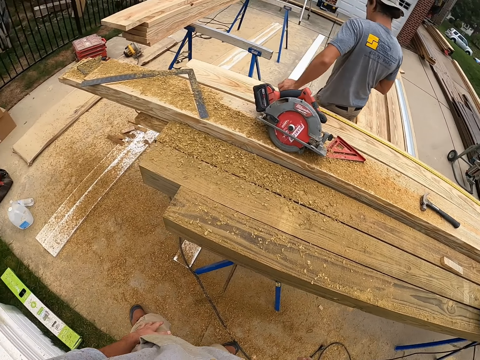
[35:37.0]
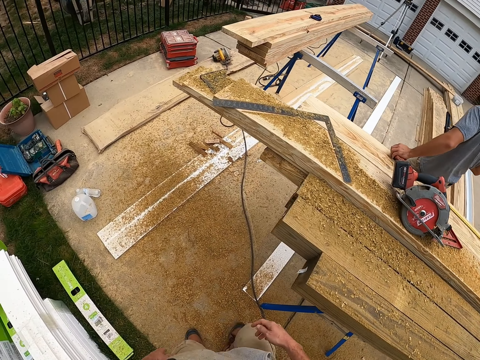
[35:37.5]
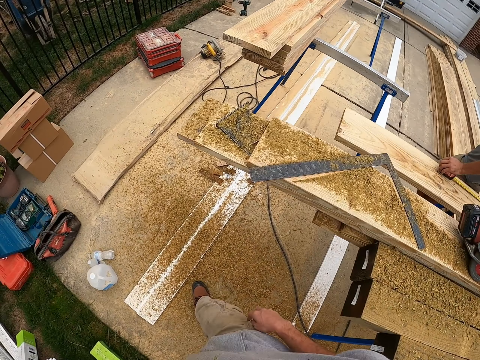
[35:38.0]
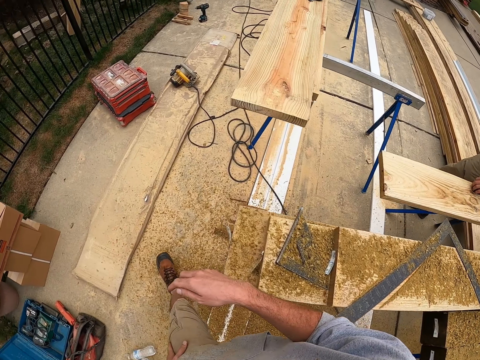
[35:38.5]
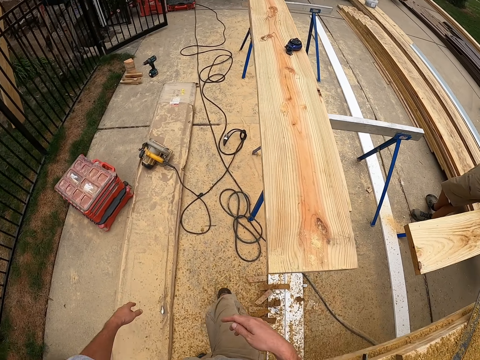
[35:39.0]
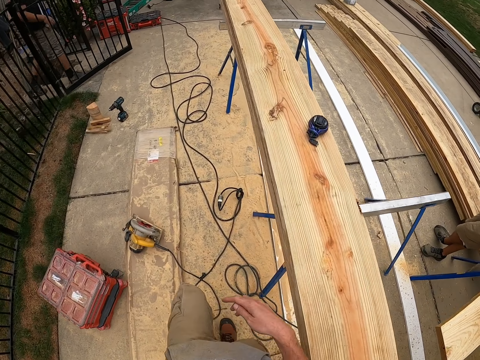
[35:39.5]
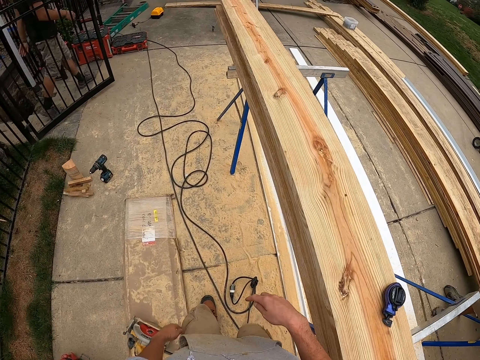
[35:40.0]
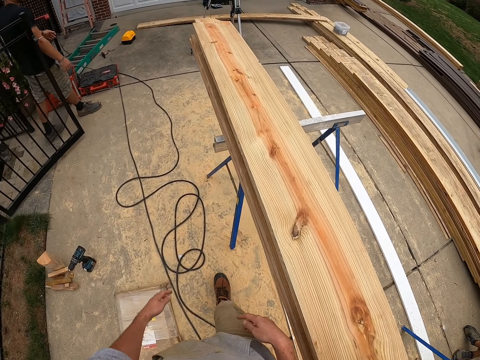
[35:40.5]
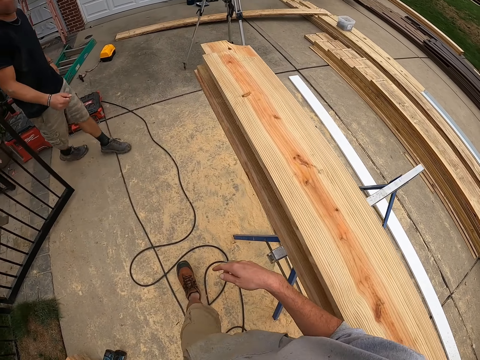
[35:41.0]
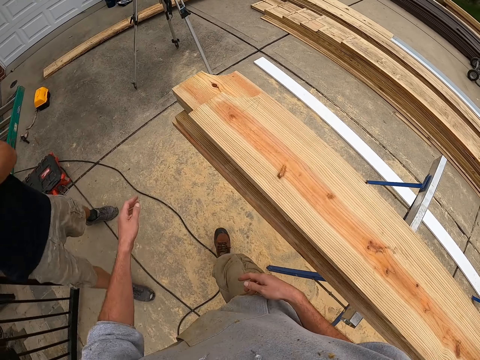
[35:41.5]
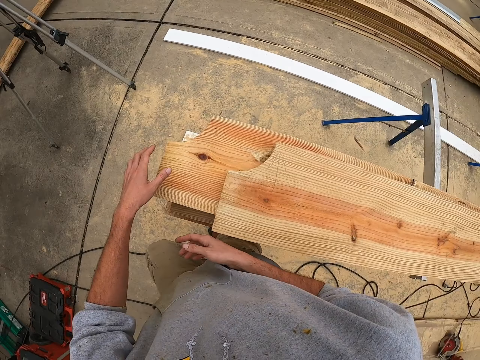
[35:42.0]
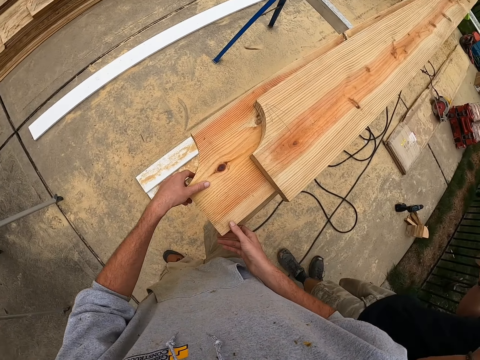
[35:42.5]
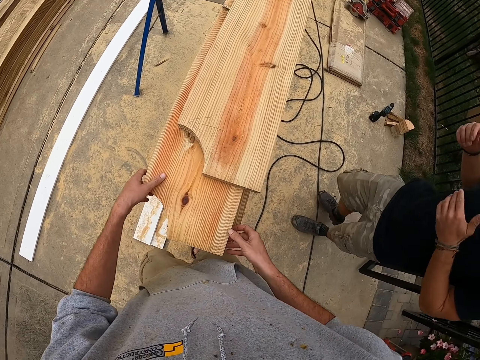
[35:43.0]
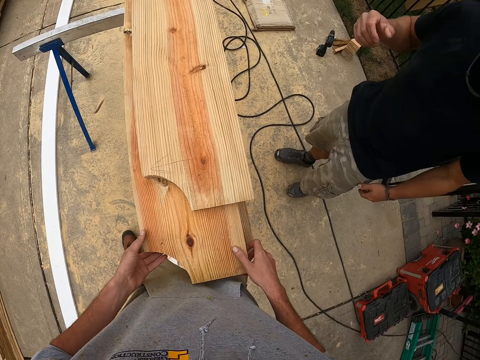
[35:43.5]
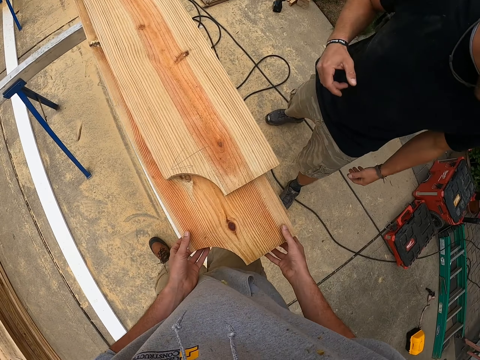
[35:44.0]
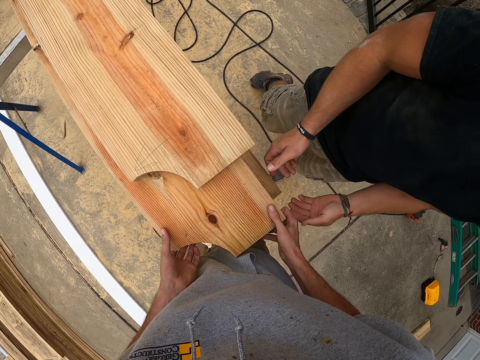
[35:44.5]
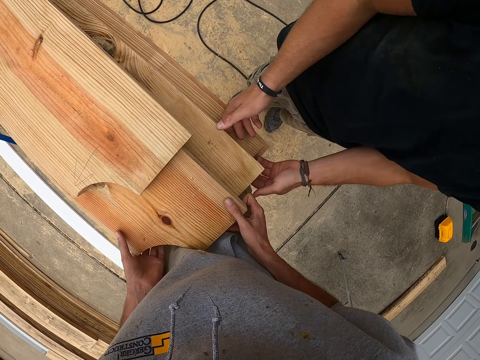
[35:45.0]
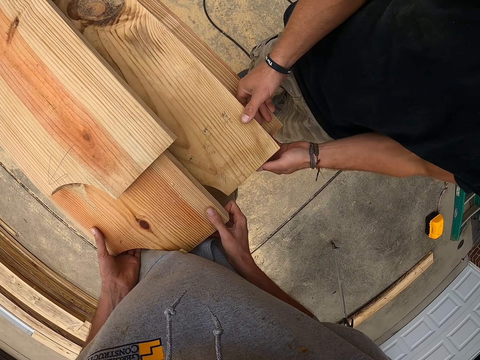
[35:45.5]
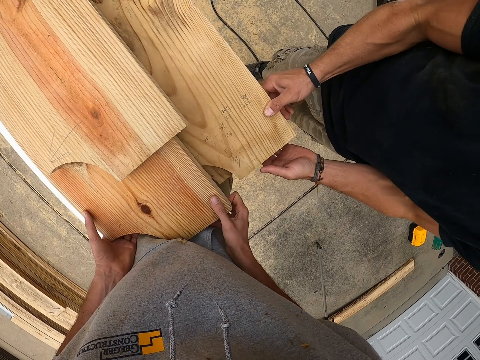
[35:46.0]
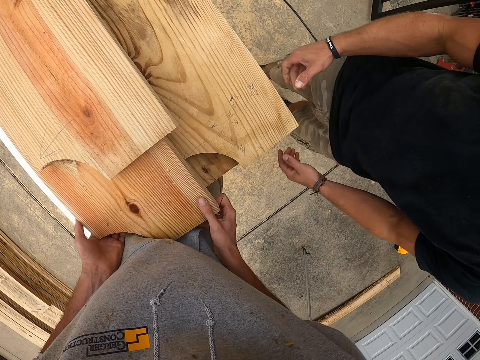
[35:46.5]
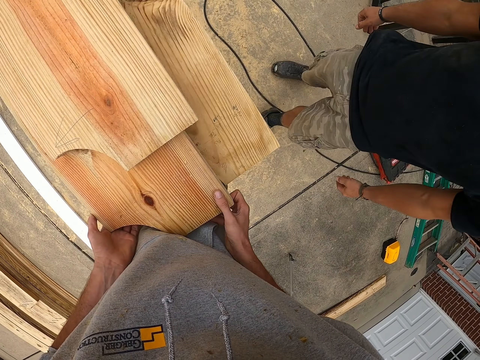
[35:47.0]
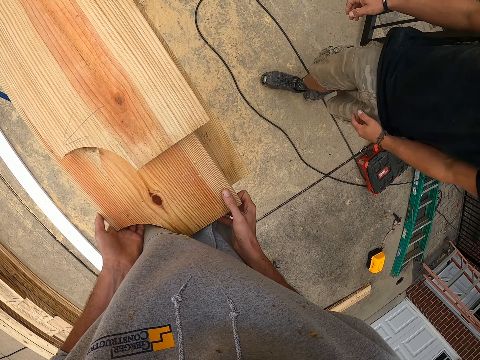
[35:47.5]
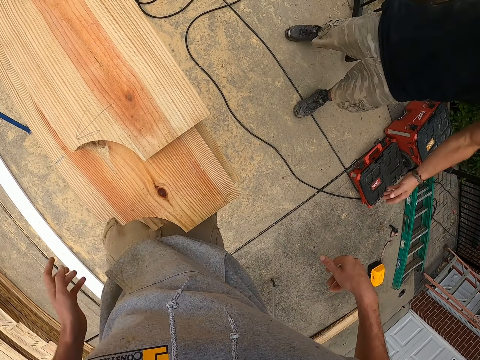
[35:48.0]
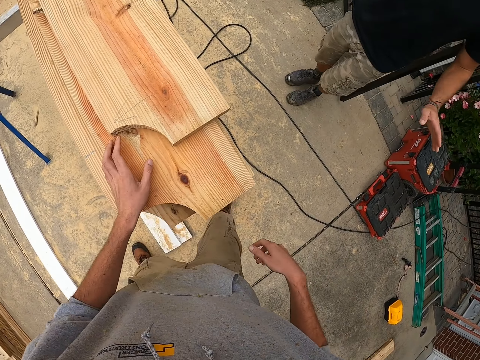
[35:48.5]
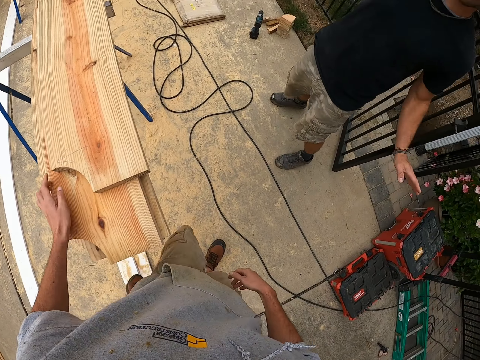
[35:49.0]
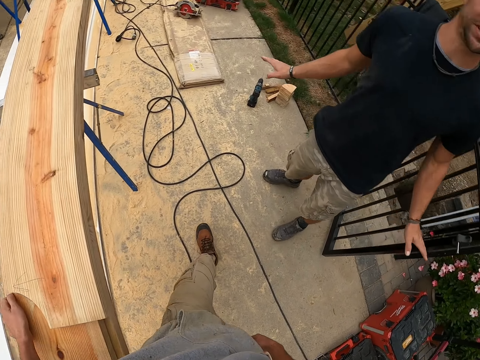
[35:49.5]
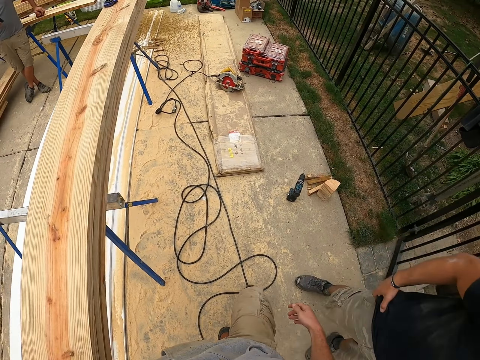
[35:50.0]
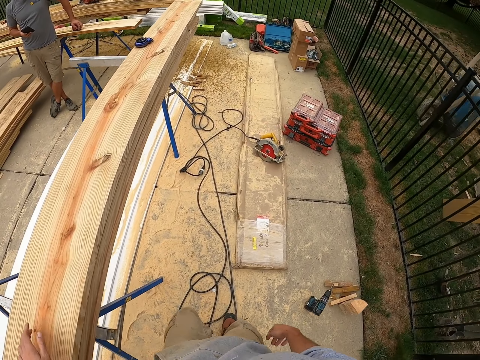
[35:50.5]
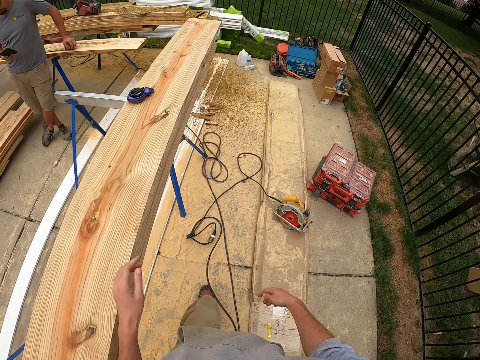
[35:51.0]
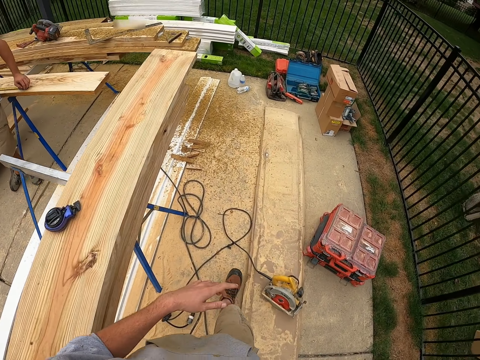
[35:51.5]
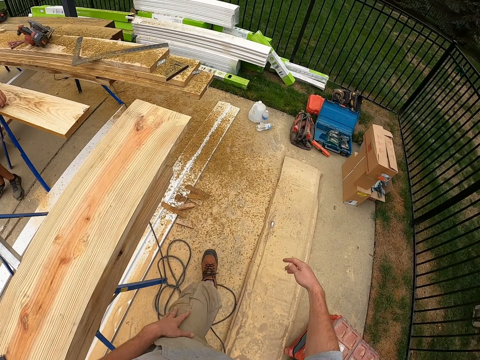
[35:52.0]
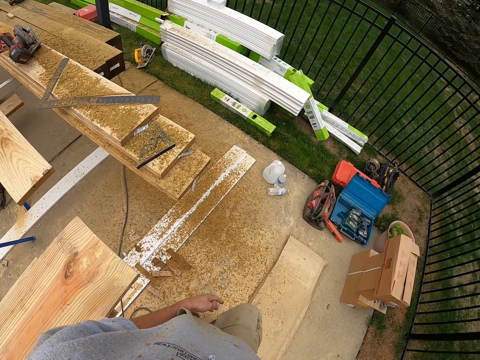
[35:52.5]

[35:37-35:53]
The camera wearer turns around and walks on the floor. A man walks on the floor. The camera wearer touches the timber. They move the timber. The man touches the timber and moves the timber. Another man walks backwards. The camera wearer walks on the floor.

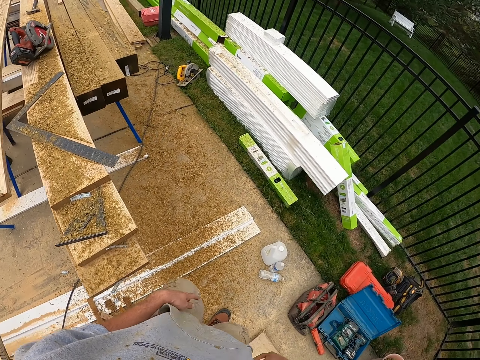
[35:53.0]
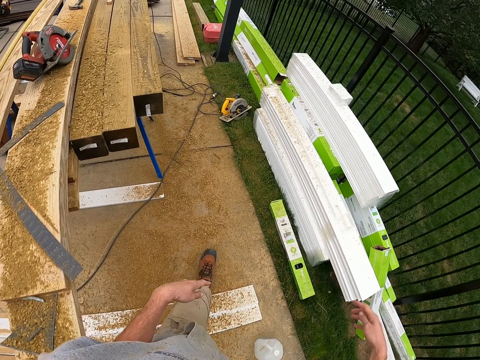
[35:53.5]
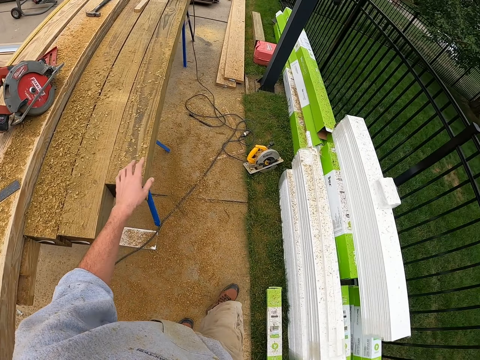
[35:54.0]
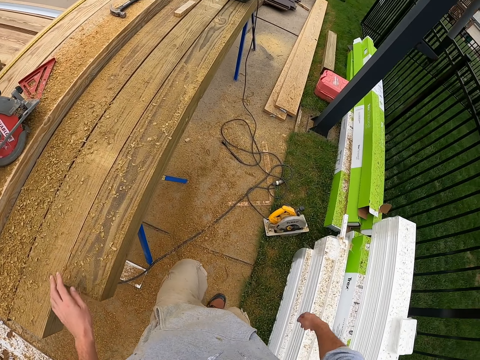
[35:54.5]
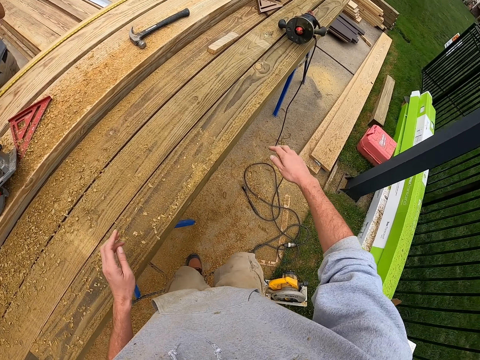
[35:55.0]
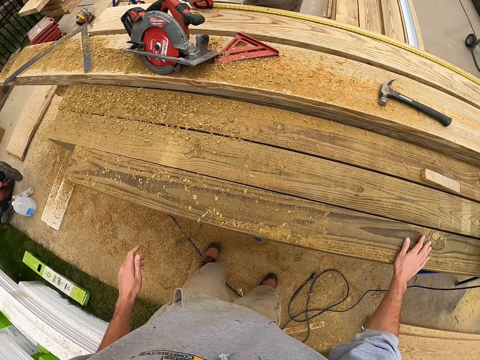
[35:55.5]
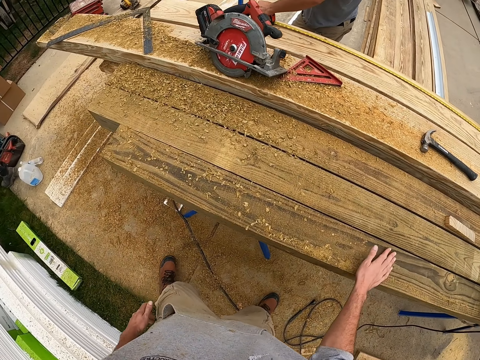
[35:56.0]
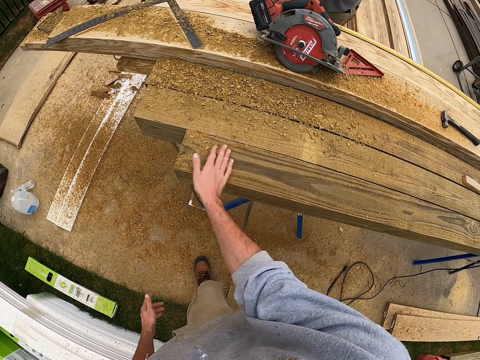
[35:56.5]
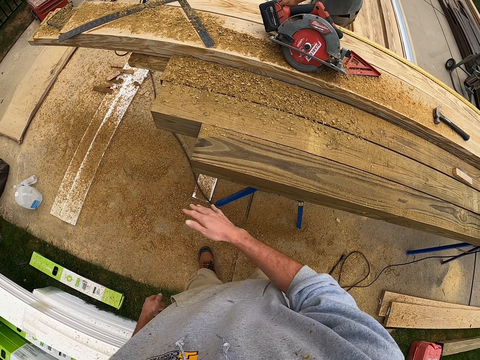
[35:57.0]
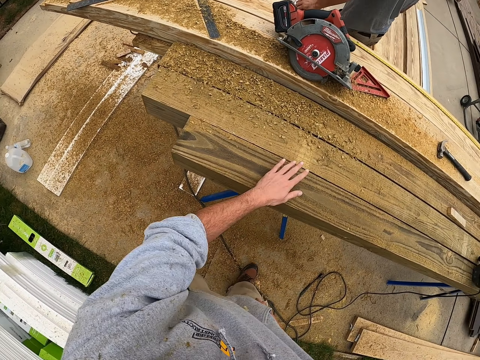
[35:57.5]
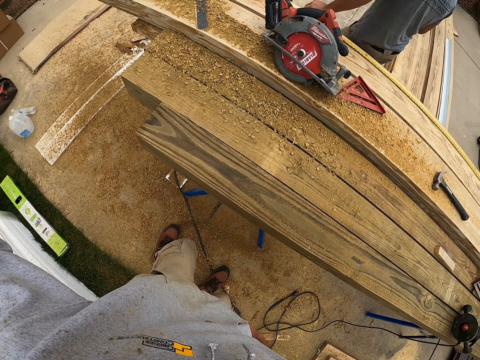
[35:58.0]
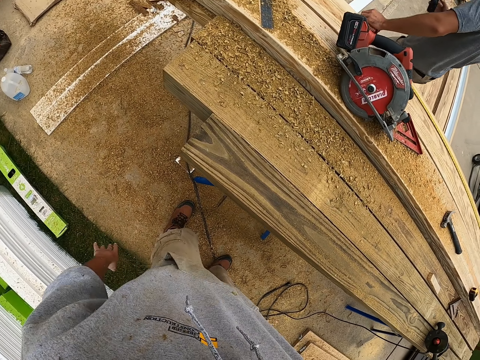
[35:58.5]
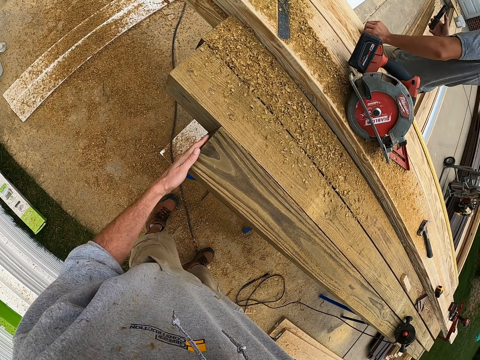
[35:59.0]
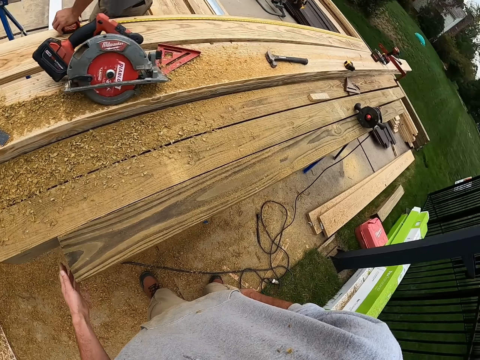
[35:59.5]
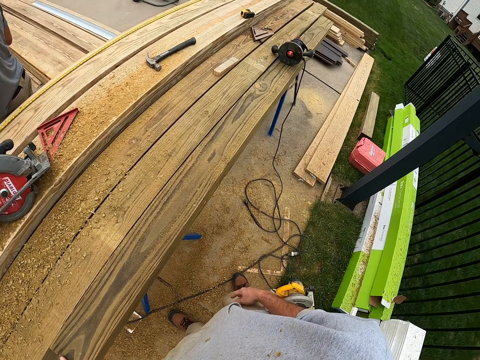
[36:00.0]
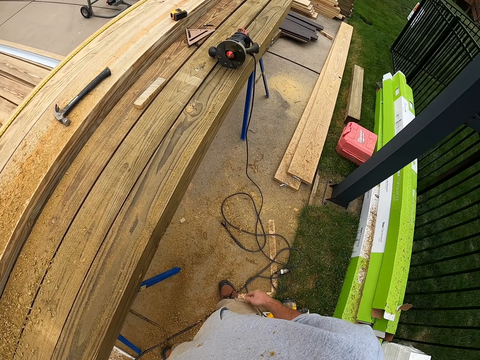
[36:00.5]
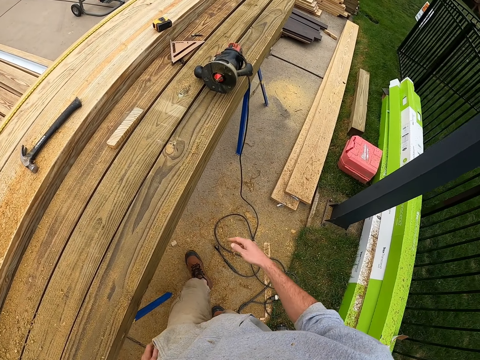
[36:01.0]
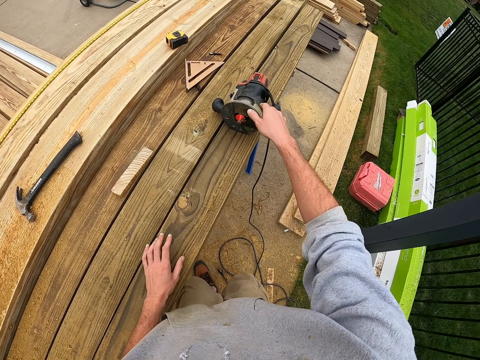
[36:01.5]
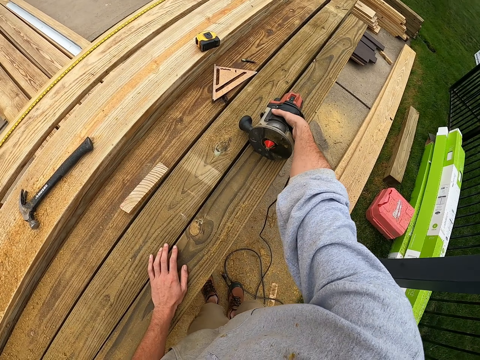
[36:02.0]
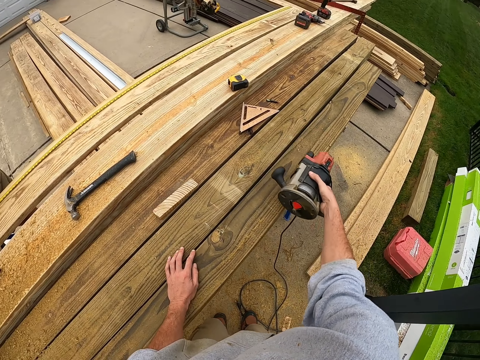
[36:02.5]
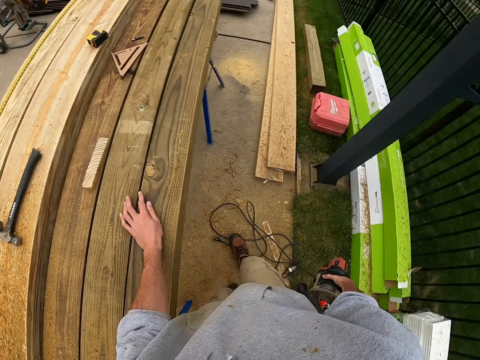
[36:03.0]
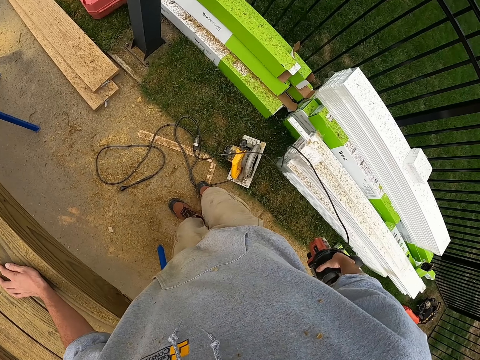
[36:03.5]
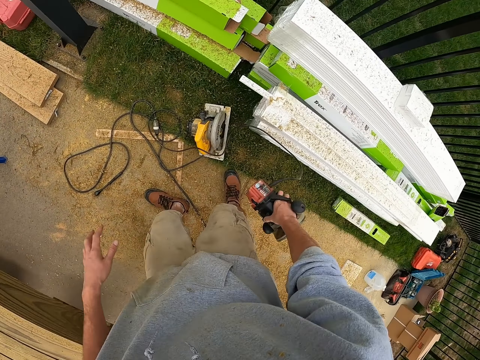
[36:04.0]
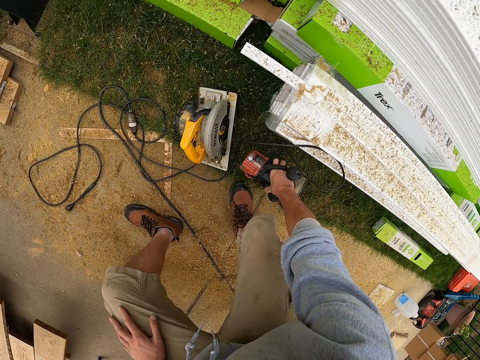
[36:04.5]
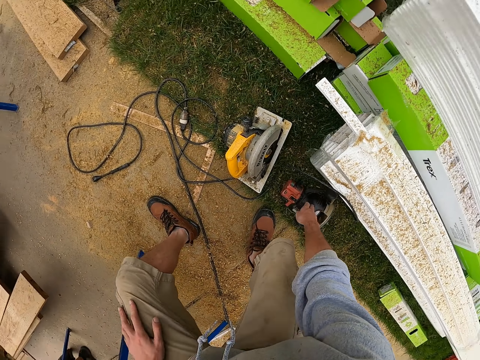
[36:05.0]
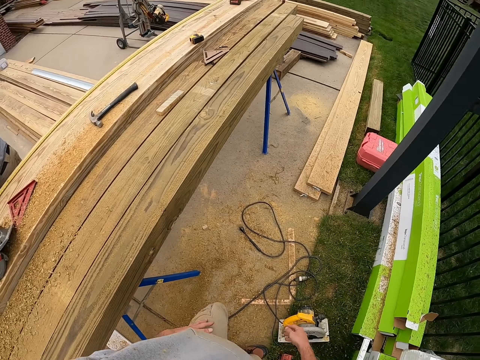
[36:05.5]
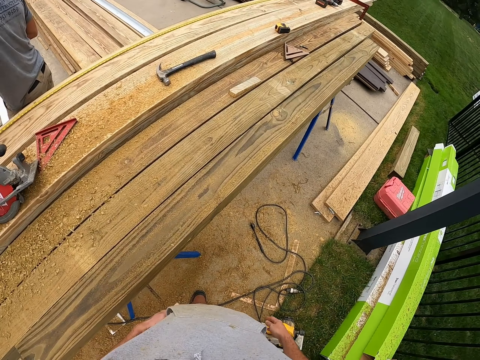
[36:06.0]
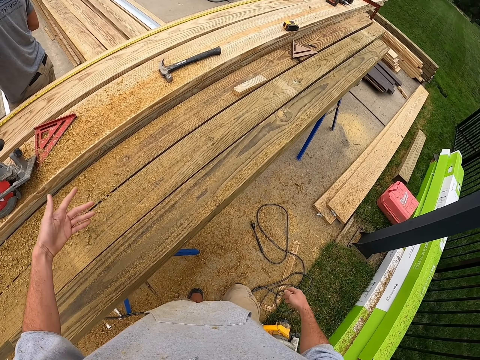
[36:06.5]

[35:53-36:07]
The camera wearer moves a hand on the timber. He dusts the timber with his hand. He dusts his hand on the cloths. He touches the timber with his hand and looks around. He walks on the floor. He places the hand on the timber. He picks up the router. He turns around. He places the router on the ground.
